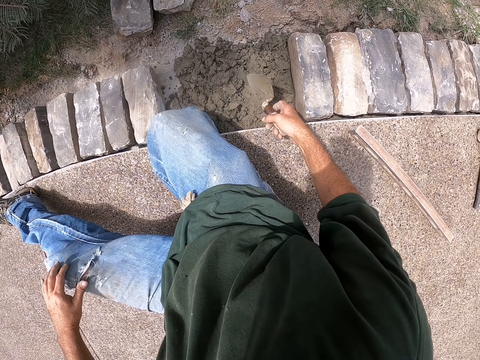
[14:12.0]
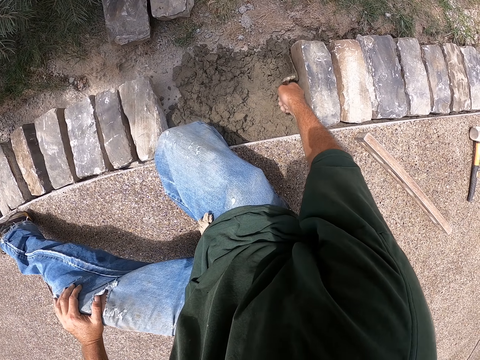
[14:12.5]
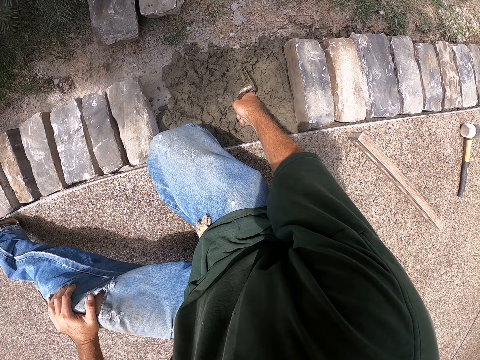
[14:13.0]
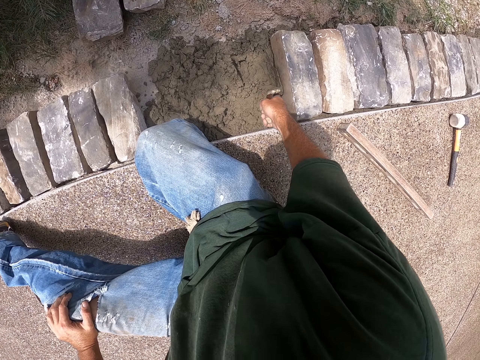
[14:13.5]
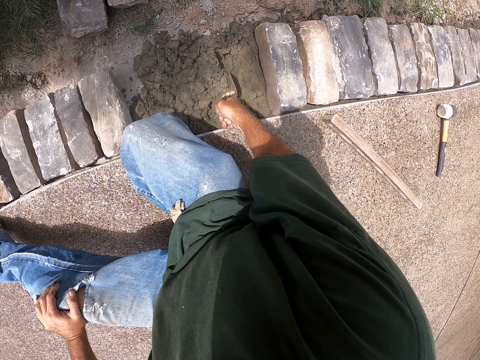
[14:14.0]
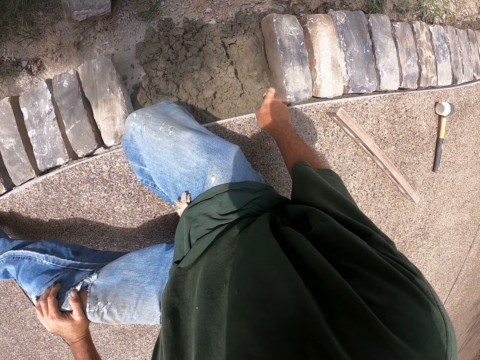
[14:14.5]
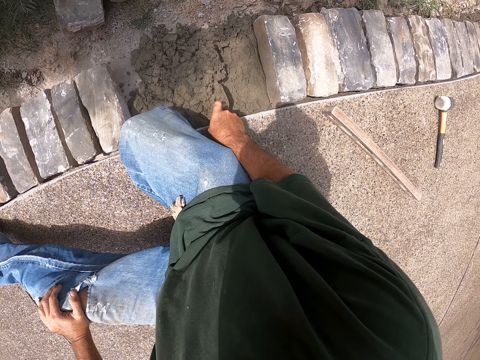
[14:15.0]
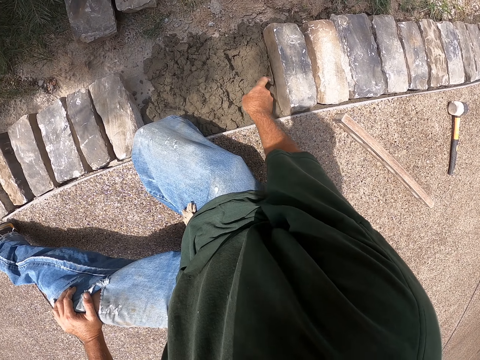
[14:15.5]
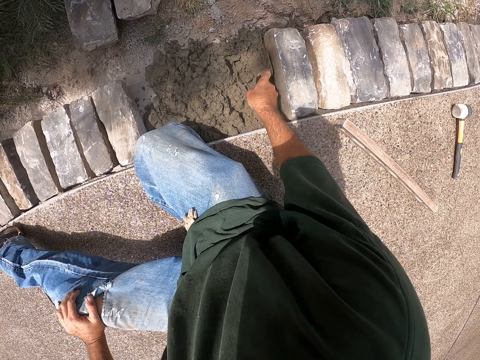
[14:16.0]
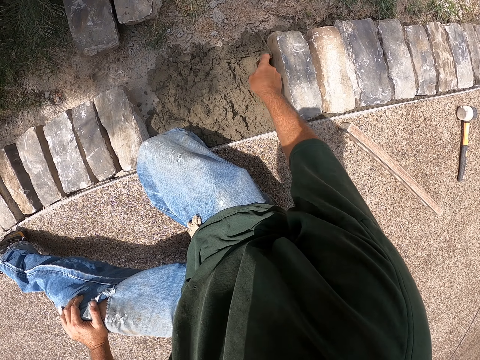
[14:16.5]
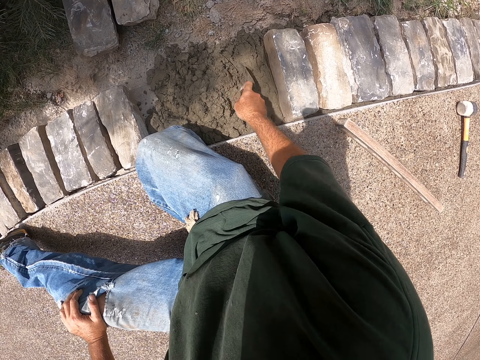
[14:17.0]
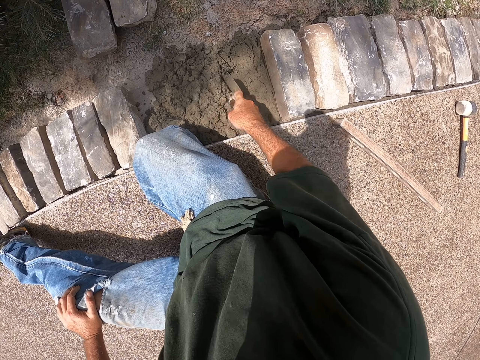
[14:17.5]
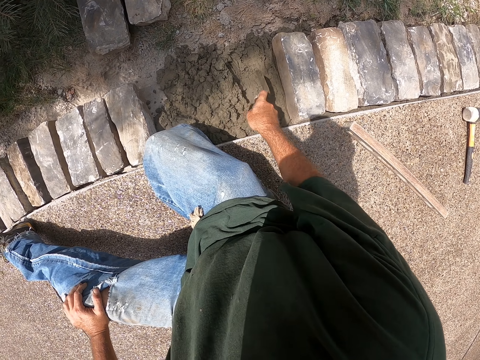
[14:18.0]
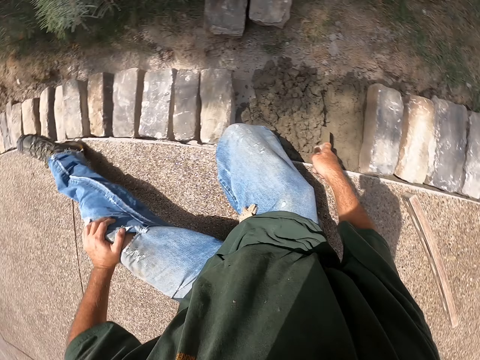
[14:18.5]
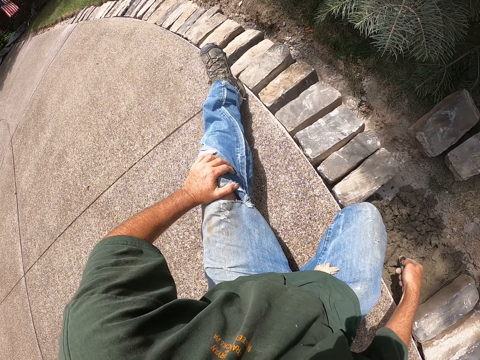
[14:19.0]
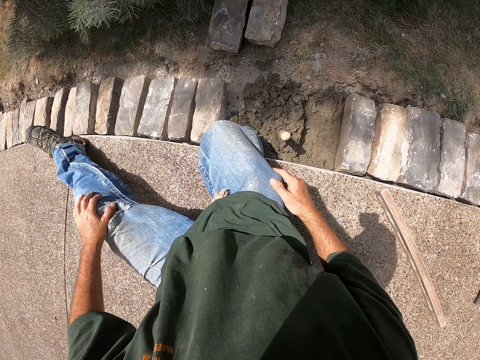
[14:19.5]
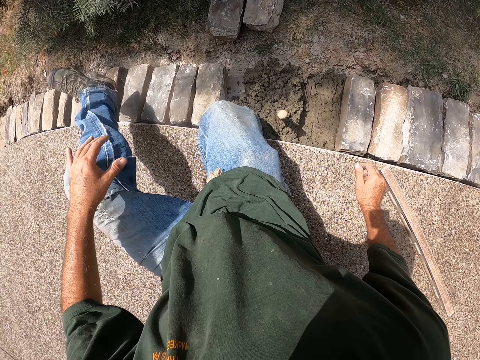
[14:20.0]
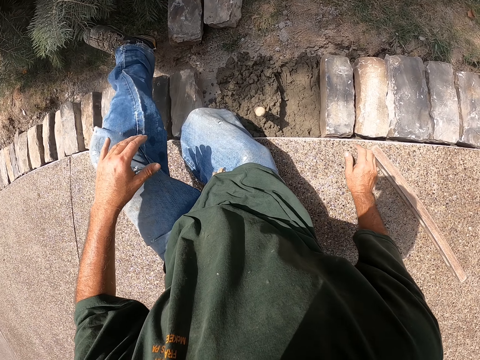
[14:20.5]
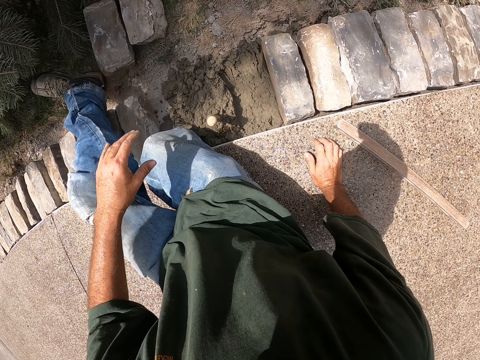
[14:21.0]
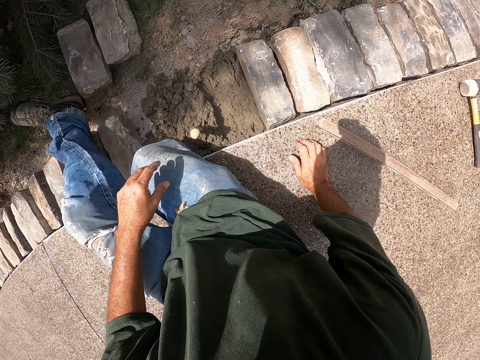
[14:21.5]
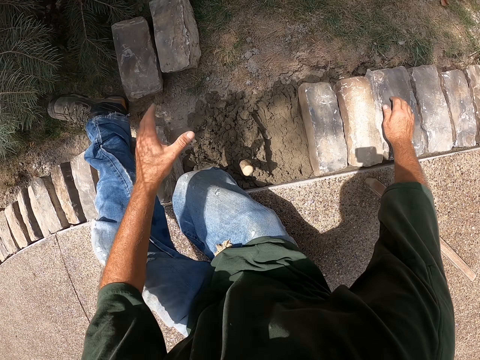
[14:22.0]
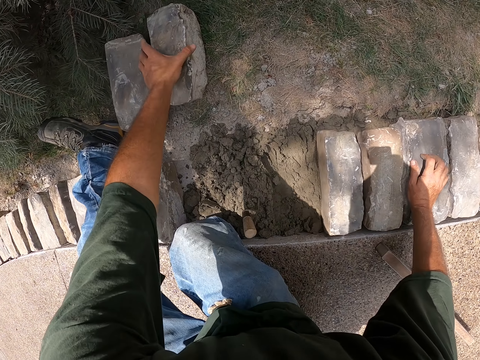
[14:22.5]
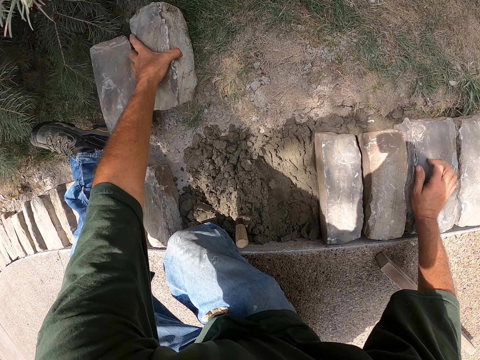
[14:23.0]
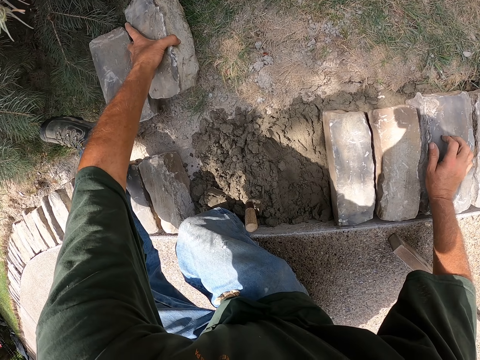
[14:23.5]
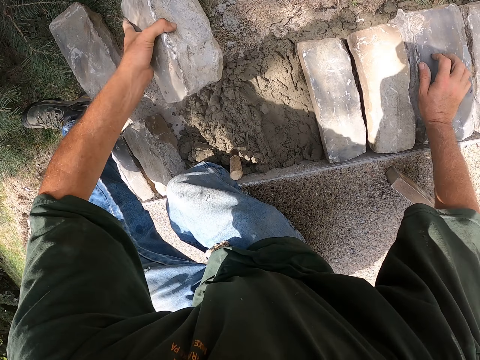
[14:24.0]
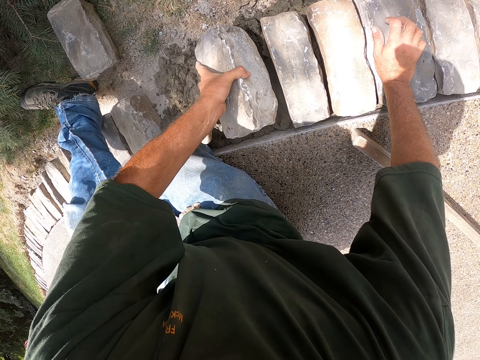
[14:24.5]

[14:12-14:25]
The camera wearer holds a trowel. He moves the concrete. He spreads cement with a scooper. He looks at the bricks. He straightens his leg. He picks up a brick.

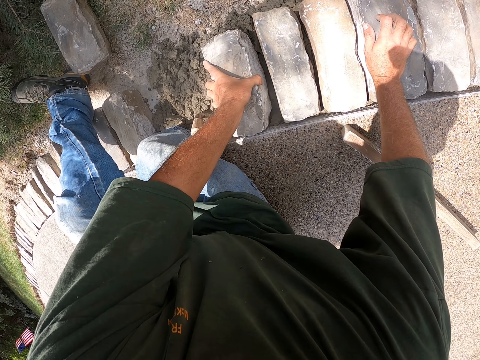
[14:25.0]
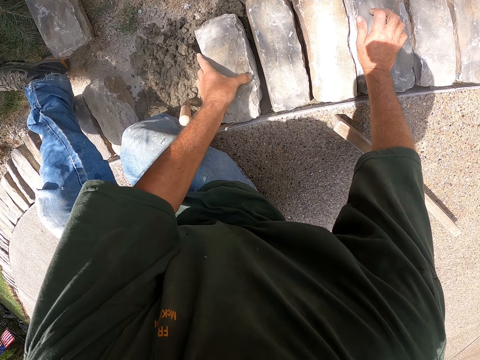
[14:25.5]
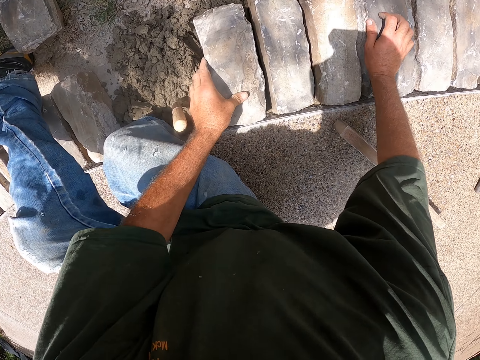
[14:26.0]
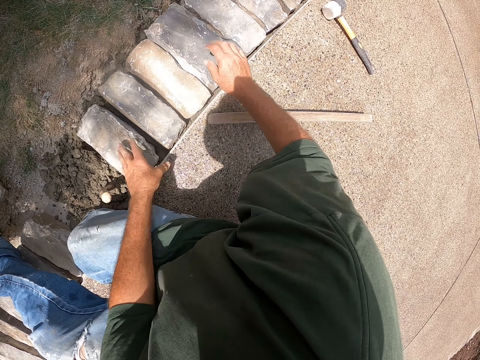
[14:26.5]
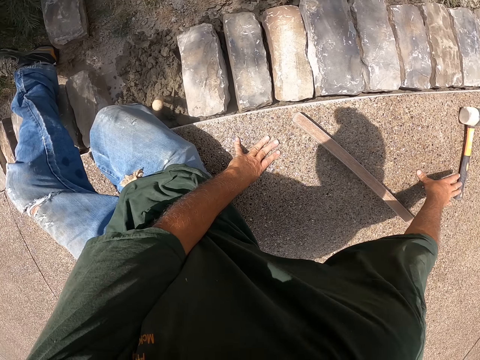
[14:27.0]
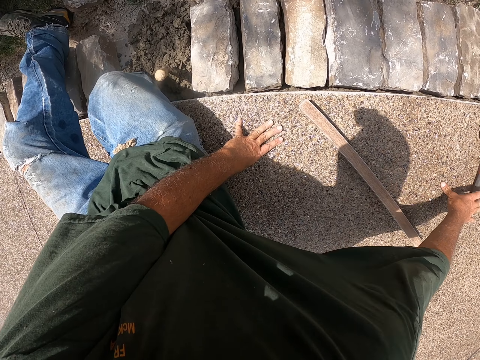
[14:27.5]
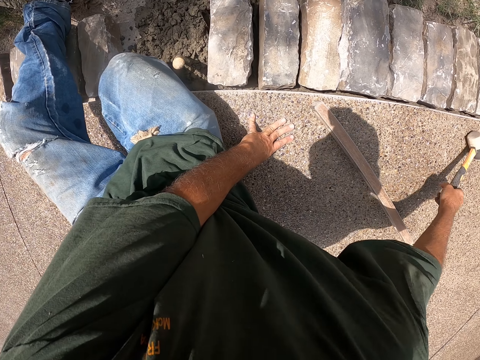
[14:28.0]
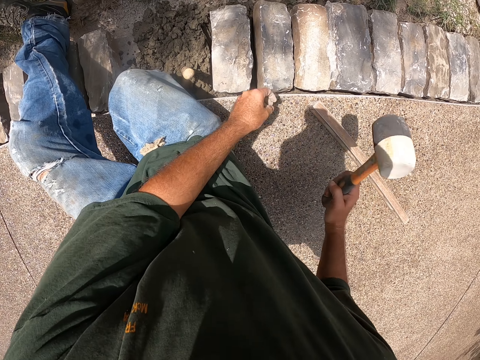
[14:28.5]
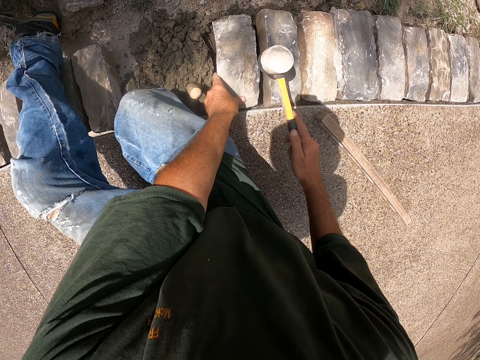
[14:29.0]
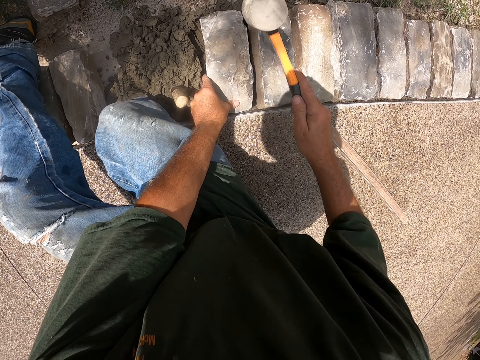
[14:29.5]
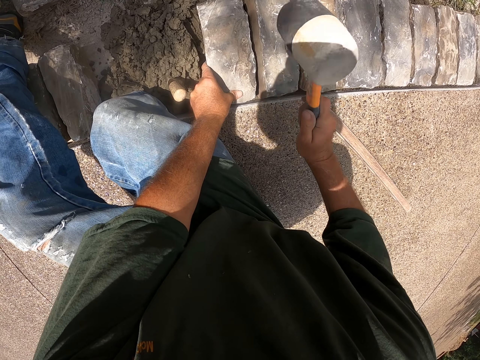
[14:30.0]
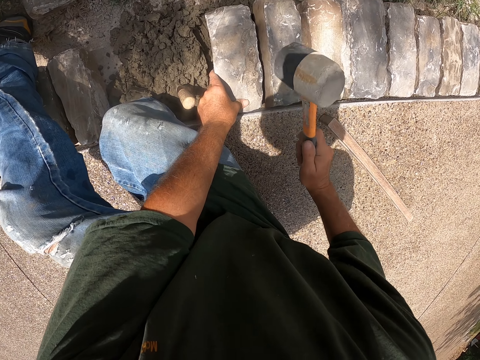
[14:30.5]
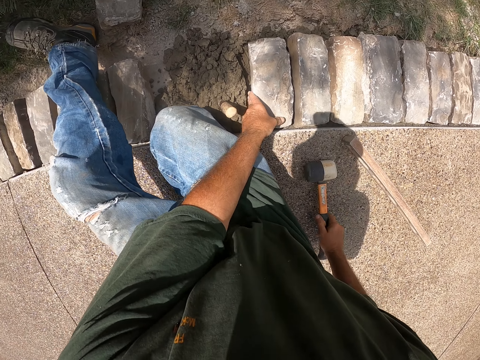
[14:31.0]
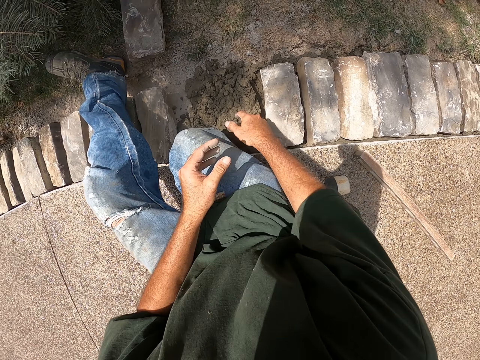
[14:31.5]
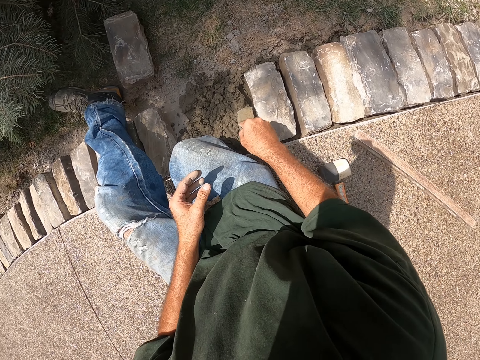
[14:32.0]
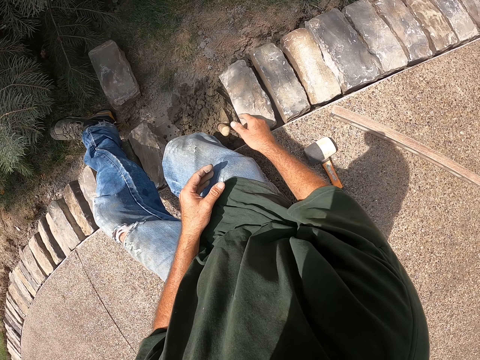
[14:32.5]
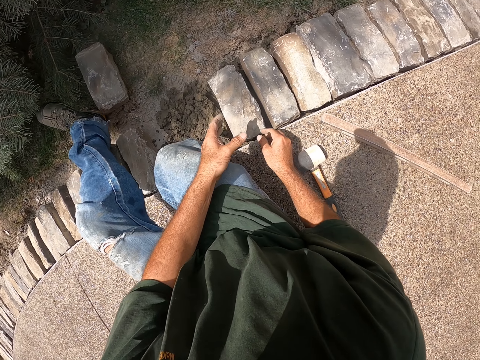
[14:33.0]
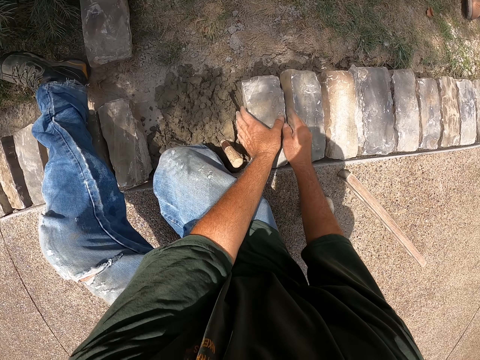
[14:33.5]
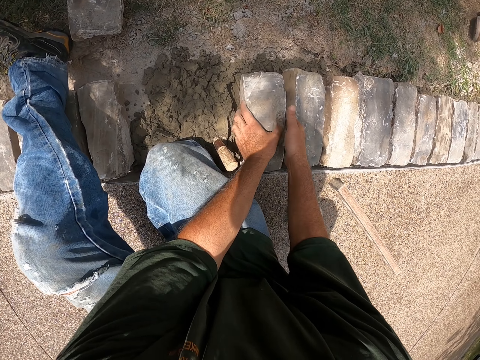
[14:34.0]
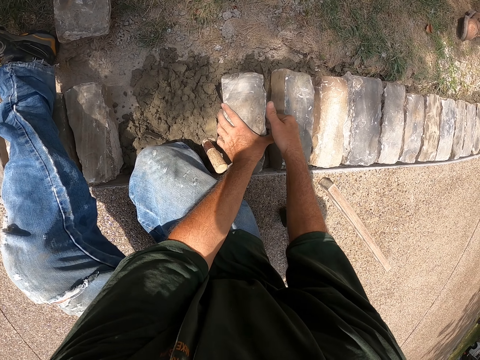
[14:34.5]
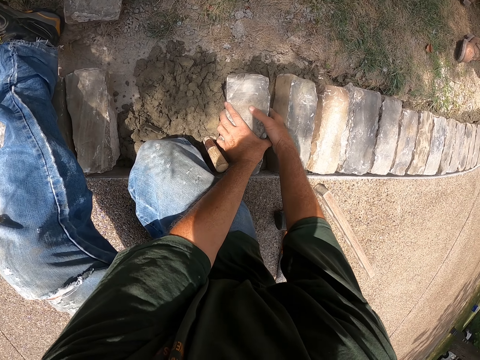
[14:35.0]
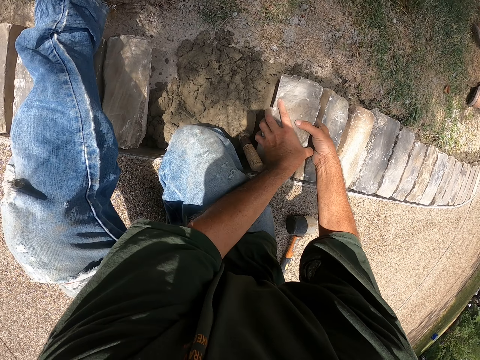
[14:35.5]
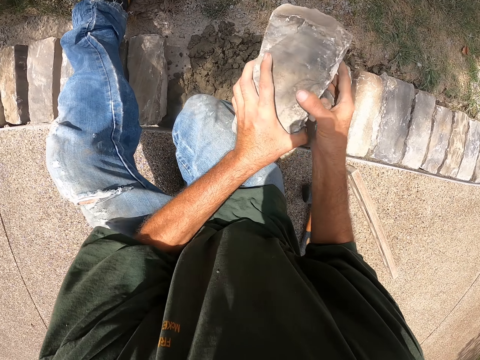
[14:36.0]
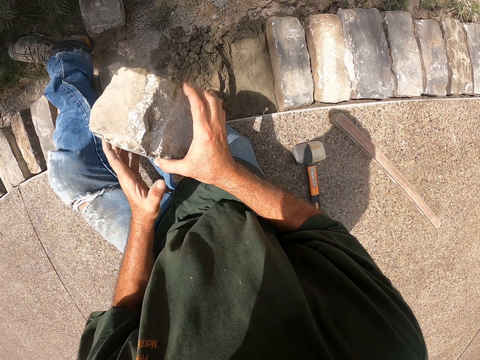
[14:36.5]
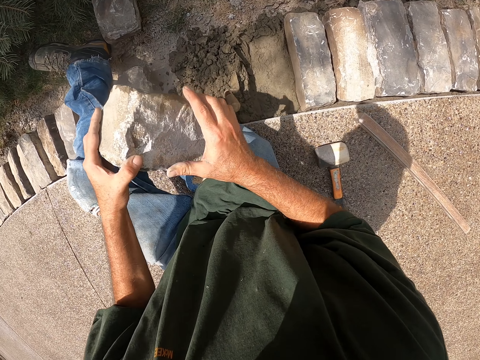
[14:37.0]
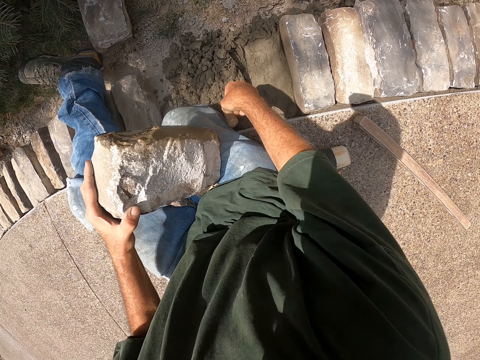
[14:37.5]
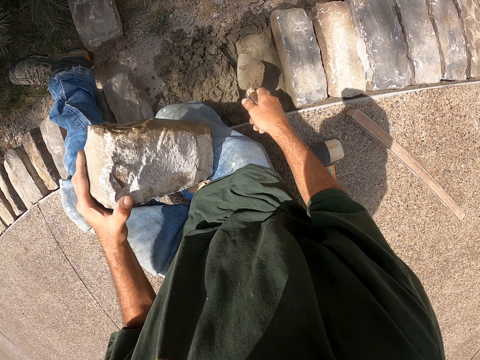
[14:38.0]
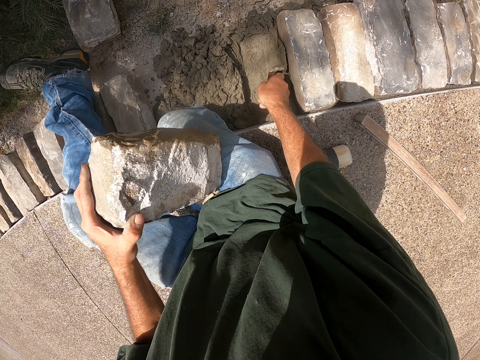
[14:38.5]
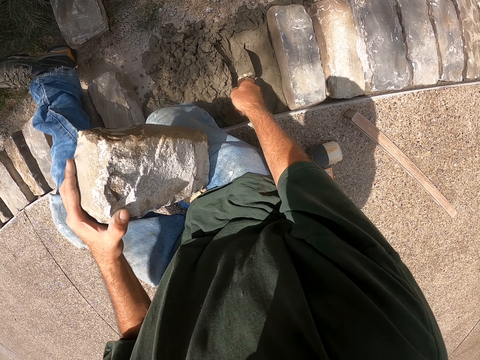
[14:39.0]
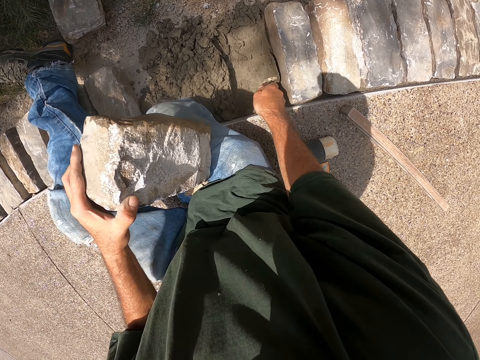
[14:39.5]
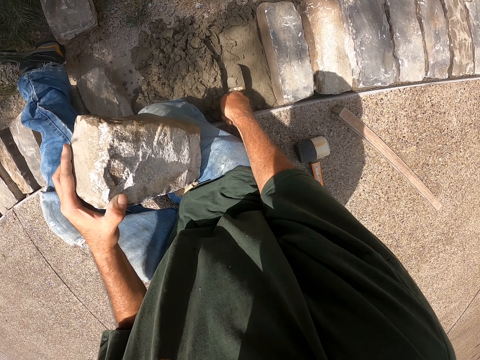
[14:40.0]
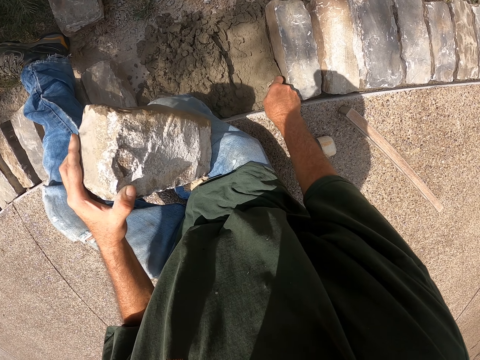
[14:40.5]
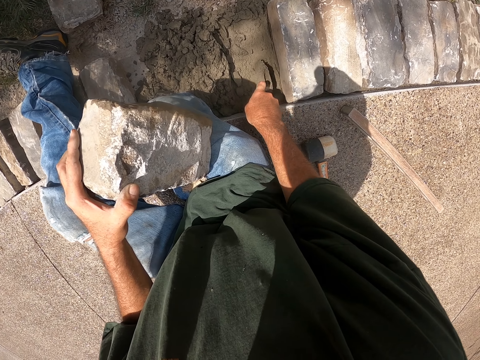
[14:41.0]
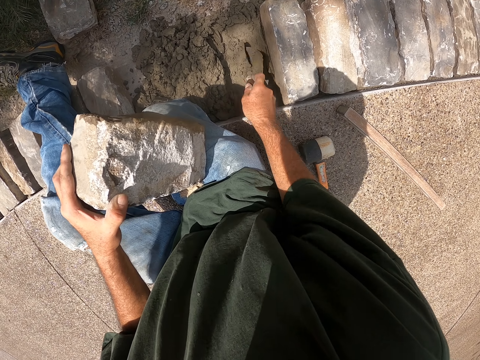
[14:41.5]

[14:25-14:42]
The camera wearer puts down a brick. He moves the brick. He picks up a hammer. He hits the brick with the hammer. He puts down the hammer. He holds a trowel. He moves a scooper. He sticks the trowel in the concrete. He holds the brick. He picks up the brick. He puts the brick on his thigh. He holds the brick on his lap. He holds the trowel. He spreads cement with the scooper. He scrapes the concrete.
